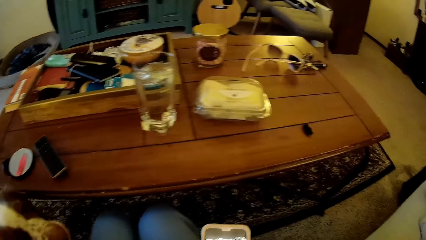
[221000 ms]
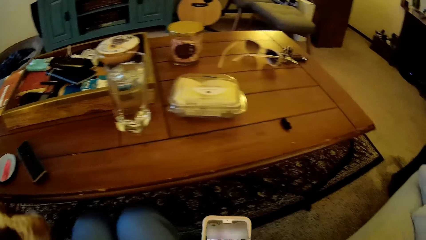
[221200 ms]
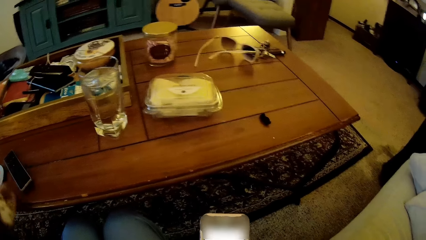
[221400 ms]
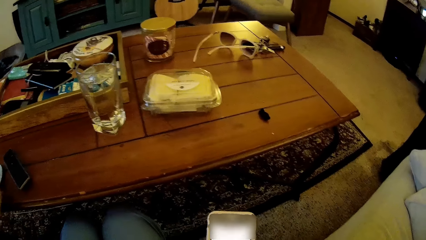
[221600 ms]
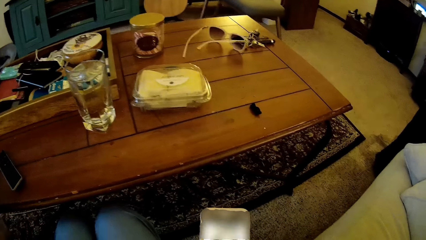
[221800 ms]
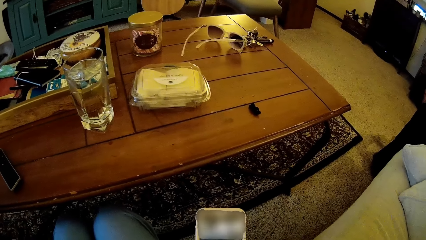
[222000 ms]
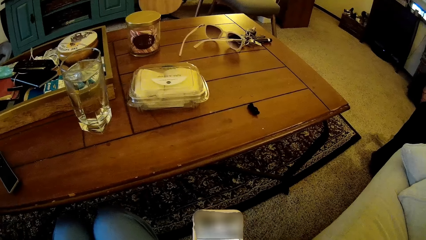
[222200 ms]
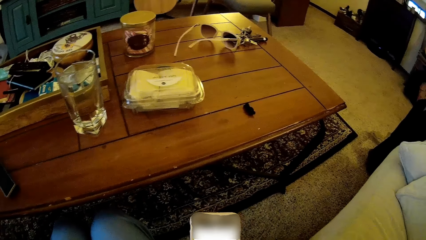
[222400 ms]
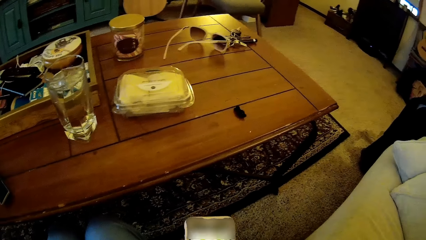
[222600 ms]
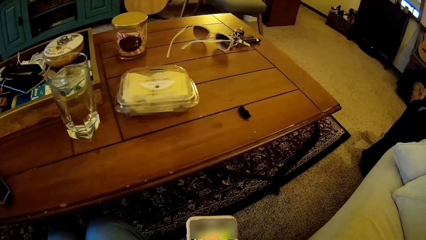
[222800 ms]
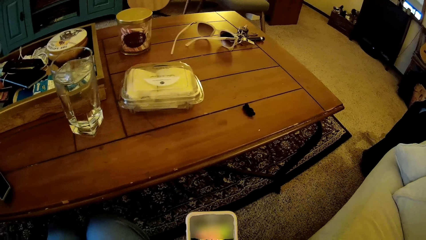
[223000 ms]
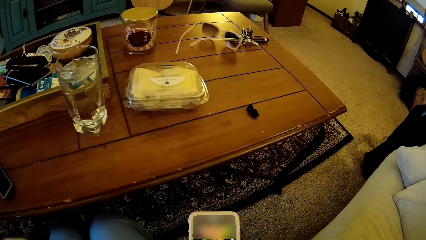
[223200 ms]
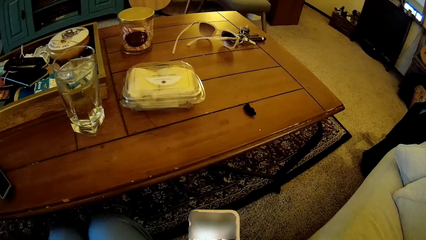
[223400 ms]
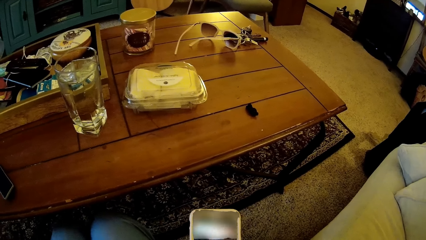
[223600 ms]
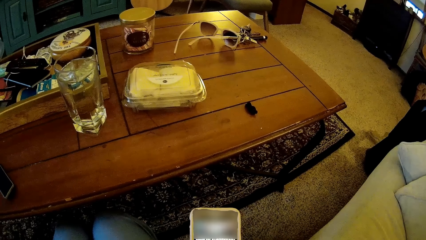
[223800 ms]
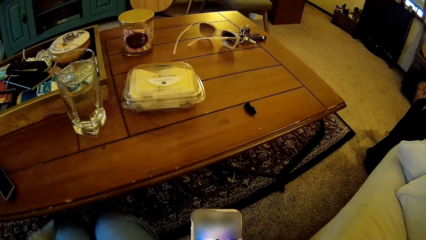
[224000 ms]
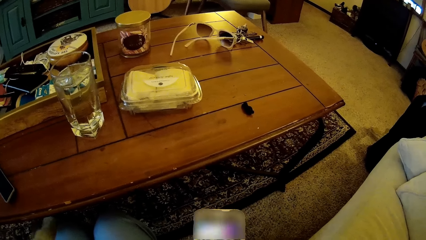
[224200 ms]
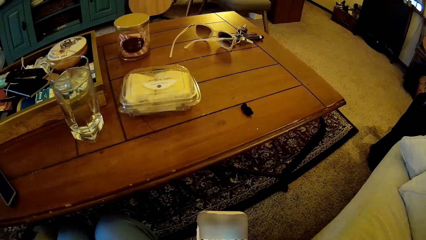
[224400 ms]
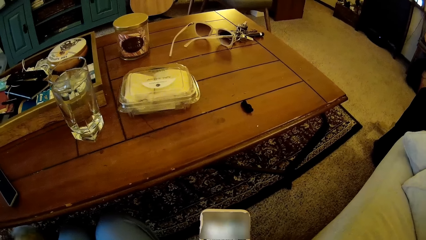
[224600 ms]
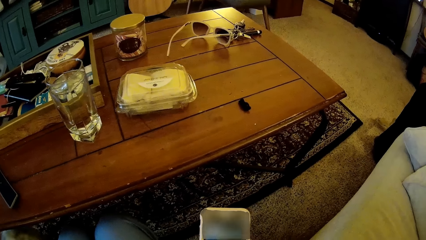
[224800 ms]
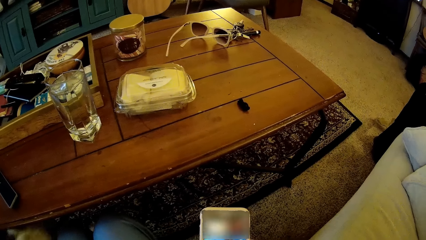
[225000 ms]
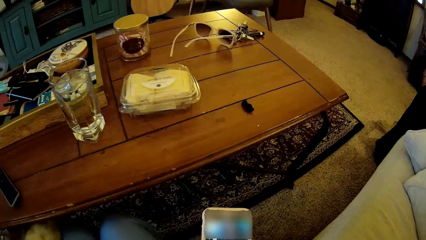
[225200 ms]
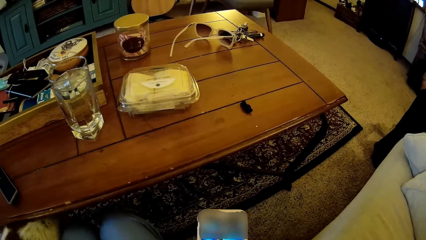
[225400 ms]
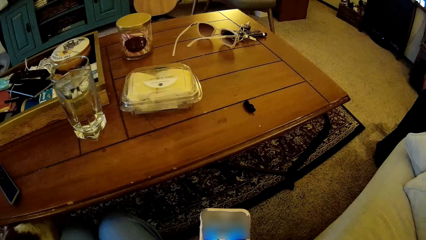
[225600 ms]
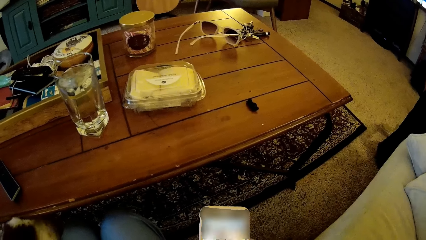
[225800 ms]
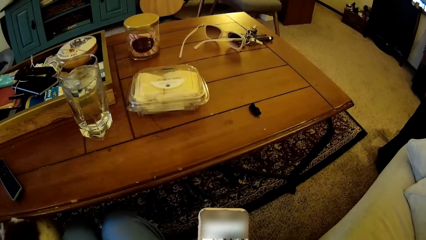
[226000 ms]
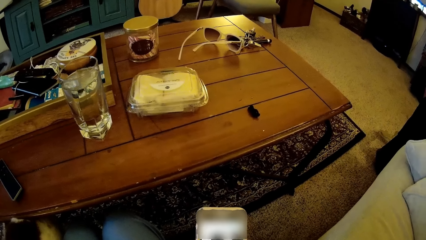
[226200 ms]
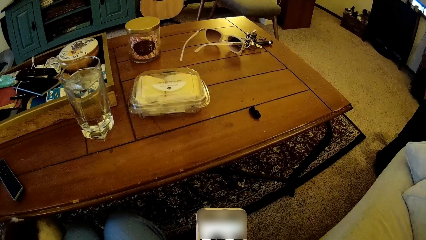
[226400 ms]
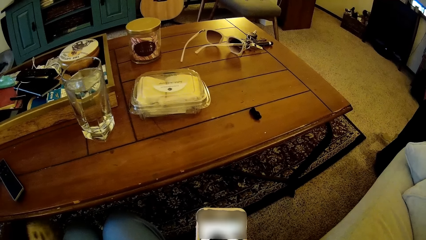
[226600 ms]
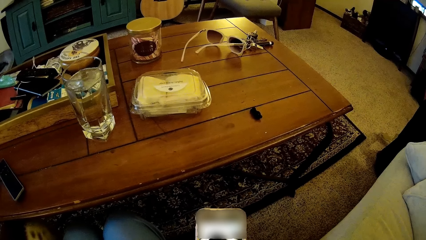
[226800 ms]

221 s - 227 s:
The camera wearer opens a phone with her right hand. She uses the phone.
